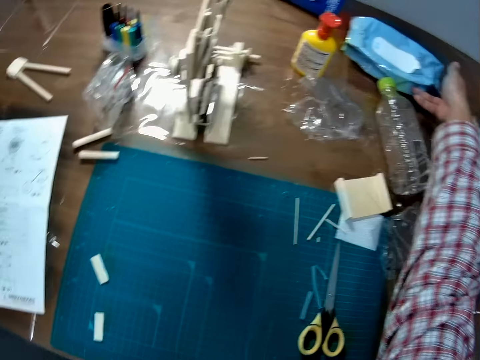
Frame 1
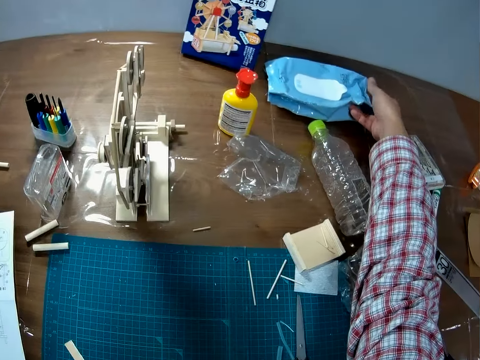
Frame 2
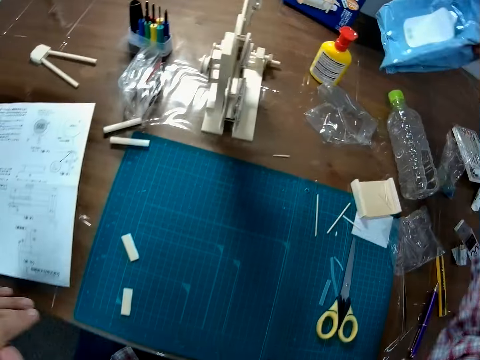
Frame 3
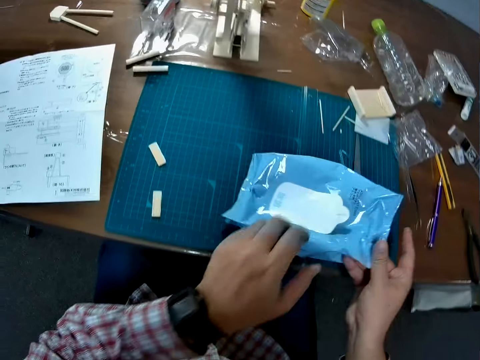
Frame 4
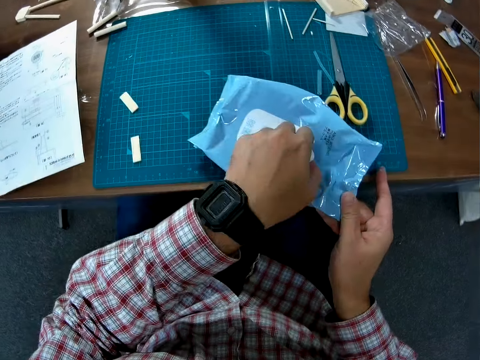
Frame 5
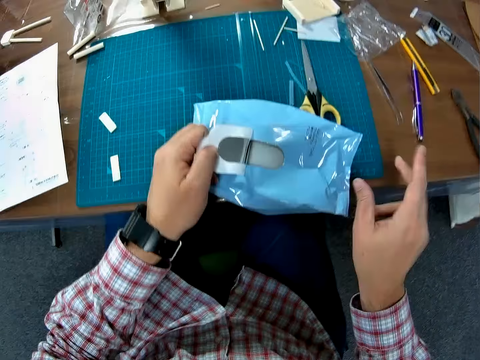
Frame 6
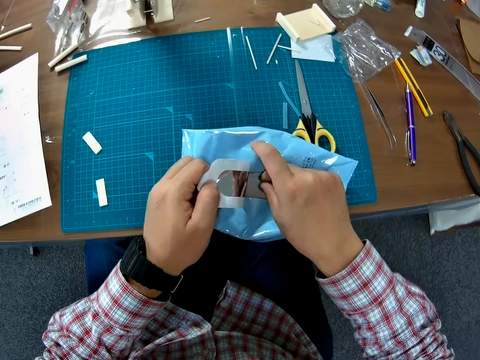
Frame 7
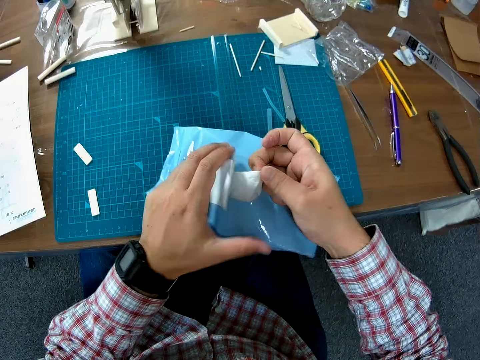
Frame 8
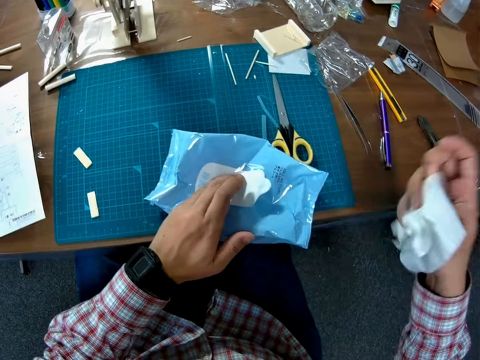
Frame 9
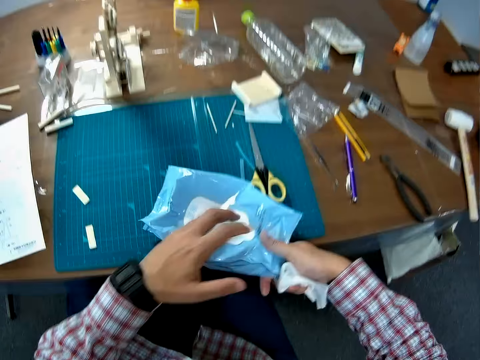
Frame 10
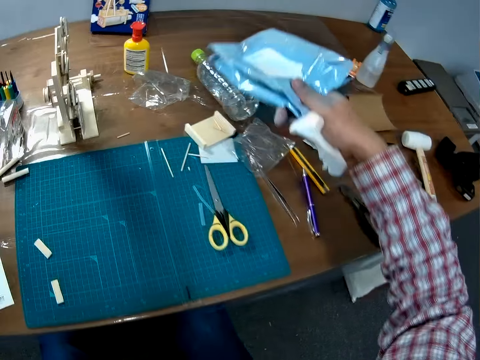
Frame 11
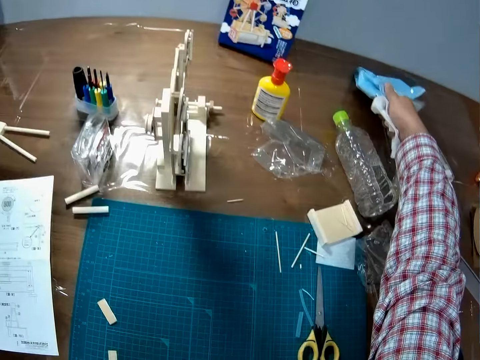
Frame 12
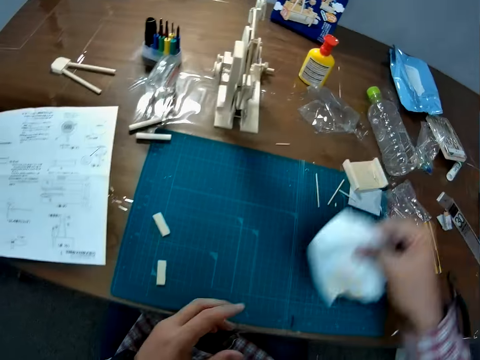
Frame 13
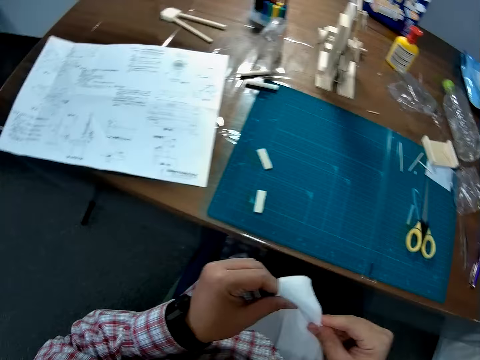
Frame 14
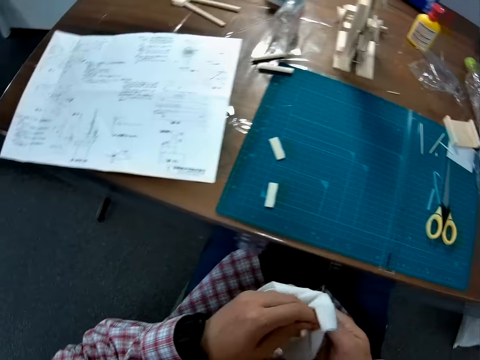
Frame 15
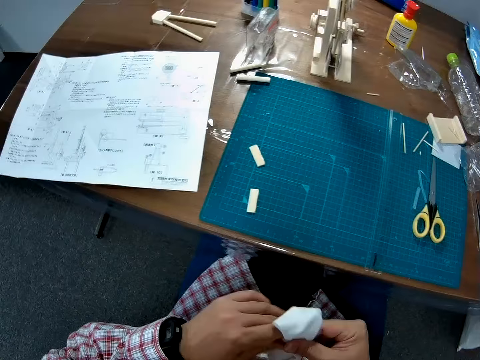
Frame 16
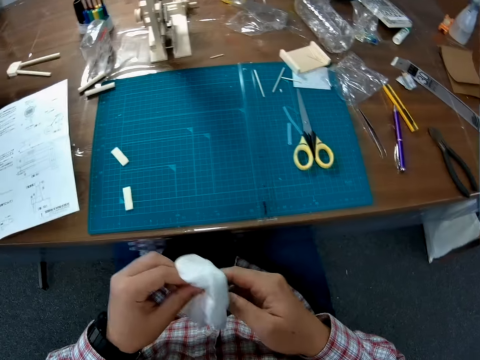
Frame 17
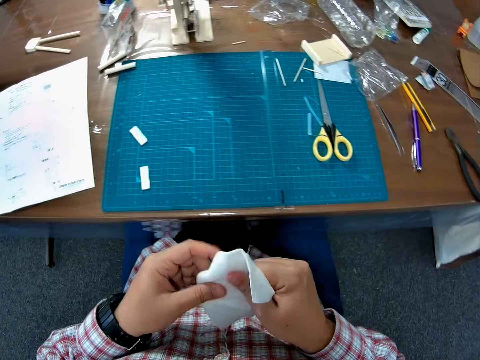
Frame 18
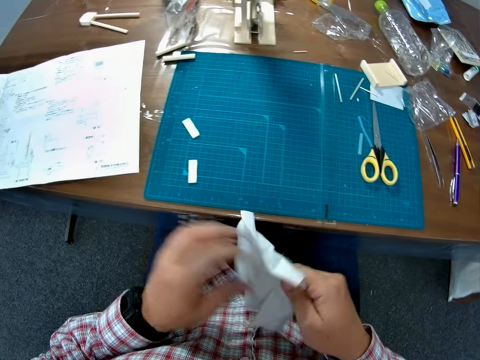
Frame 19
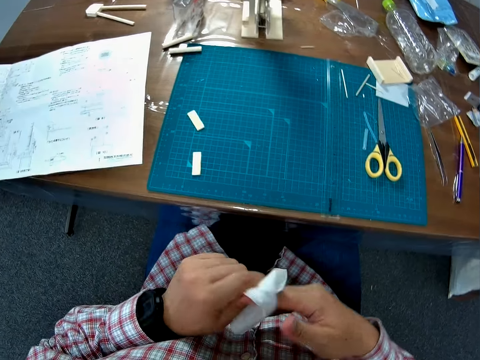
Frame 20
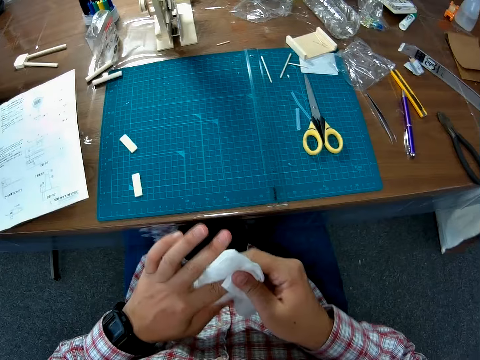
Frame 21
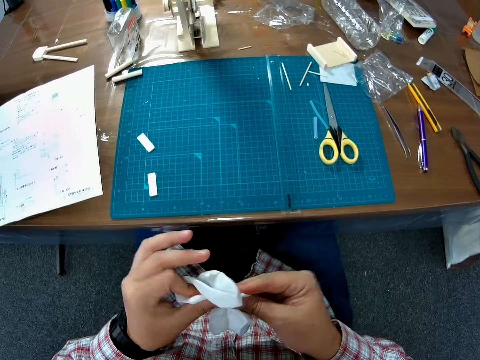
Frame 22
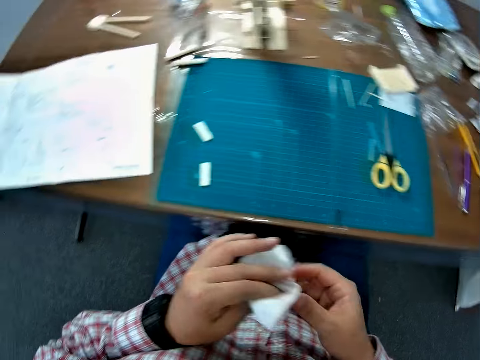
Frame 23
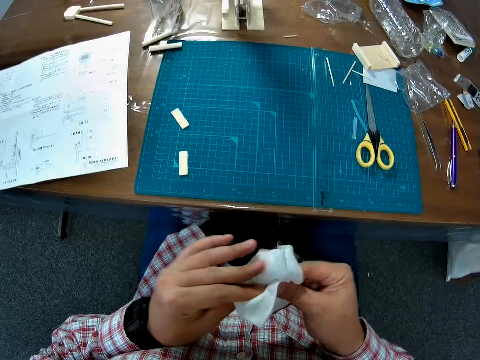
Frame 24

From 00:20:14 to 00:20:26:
The camera wearer drops the wipes. He opens the pack of wipes with his left hand. He removes a wipe from the pack of wipes with his right hand. He closes the pack of wipes with his left hand. He picks the pack of wipes with his right hand. He puts the pack of wipes on the table. He cleans his hands with the wipe.

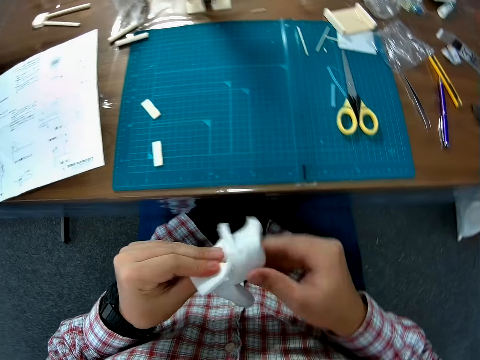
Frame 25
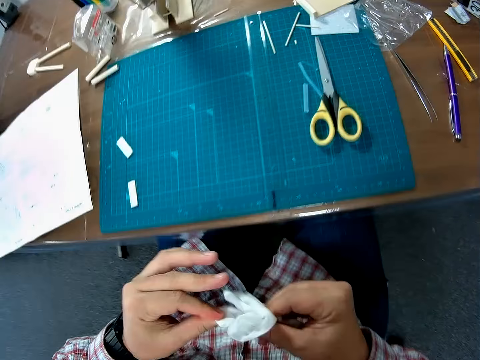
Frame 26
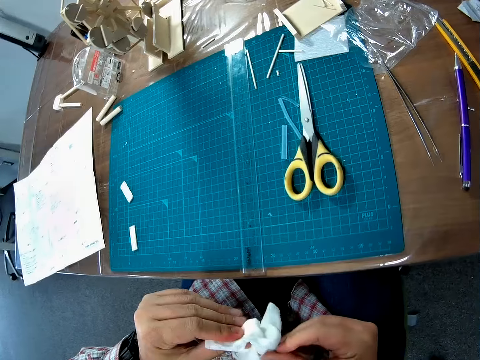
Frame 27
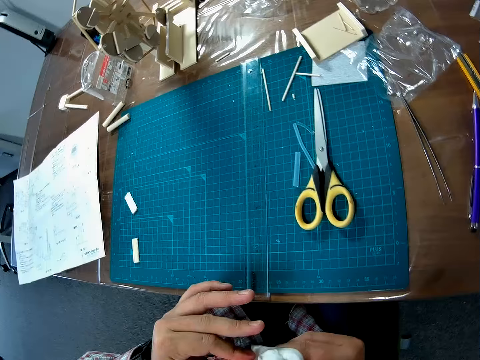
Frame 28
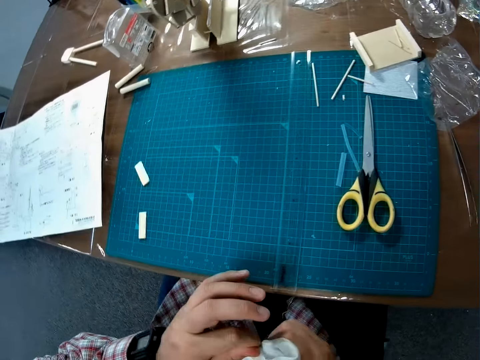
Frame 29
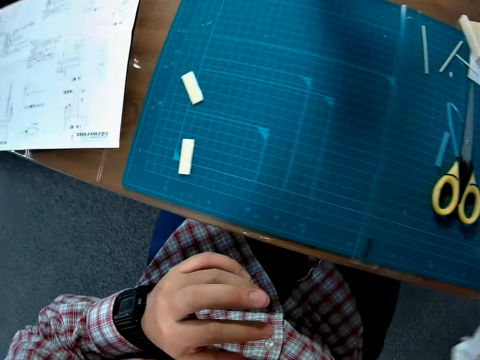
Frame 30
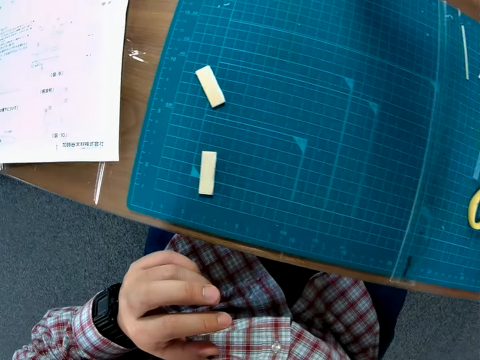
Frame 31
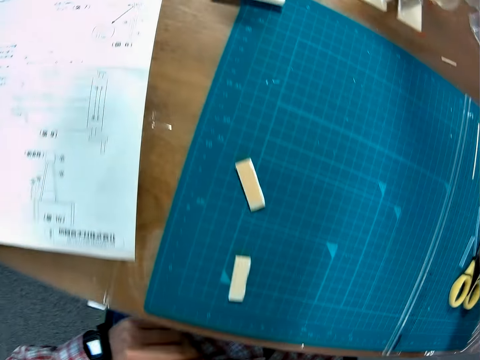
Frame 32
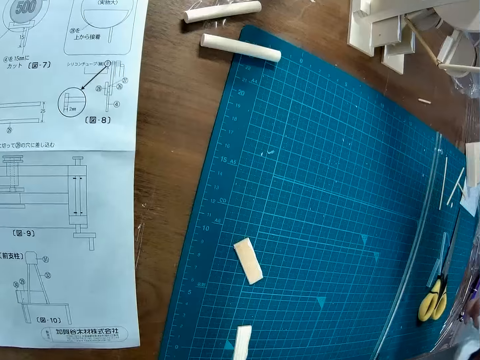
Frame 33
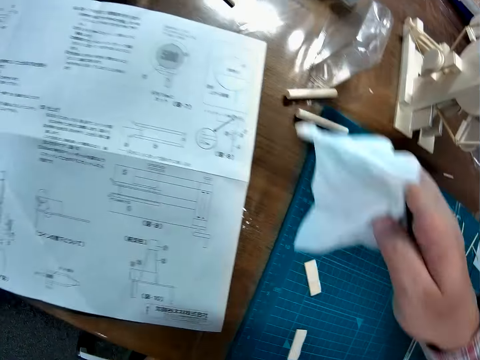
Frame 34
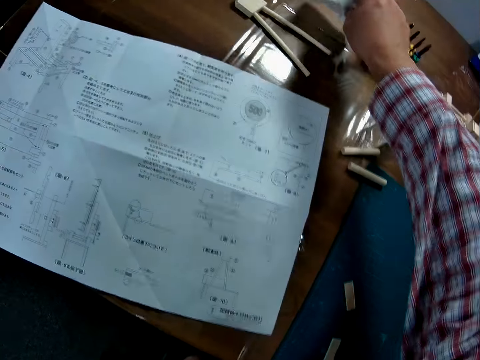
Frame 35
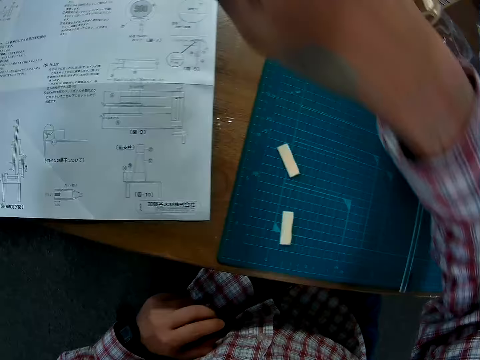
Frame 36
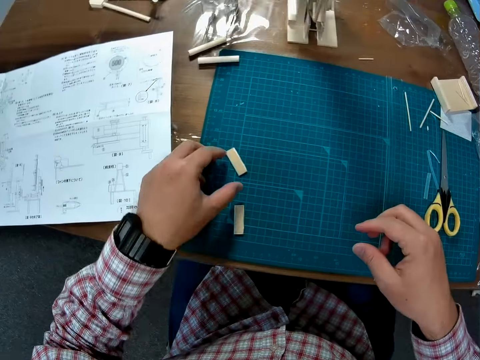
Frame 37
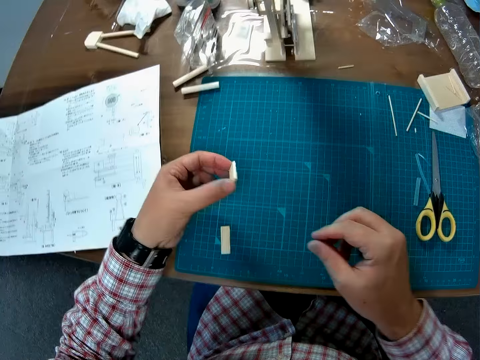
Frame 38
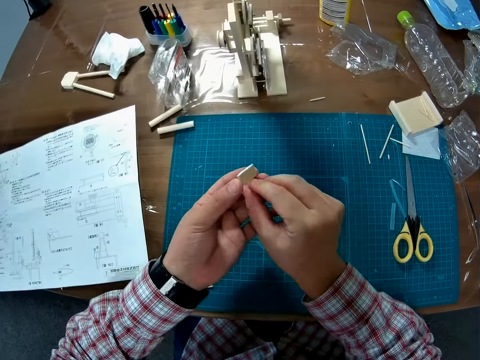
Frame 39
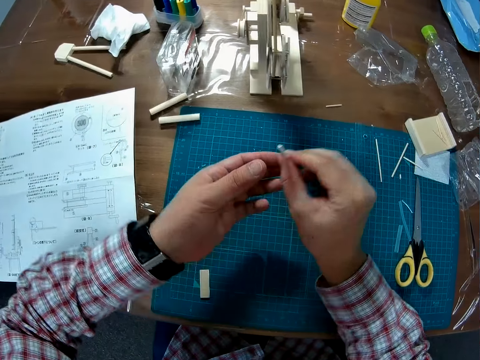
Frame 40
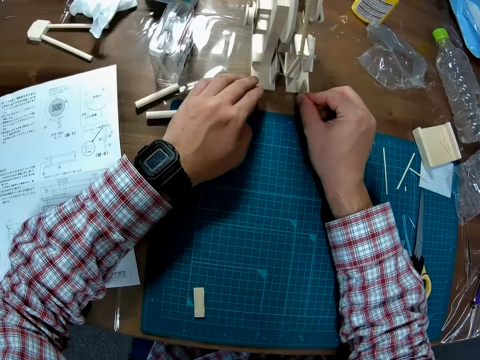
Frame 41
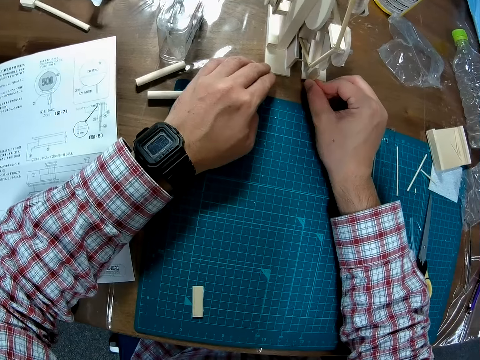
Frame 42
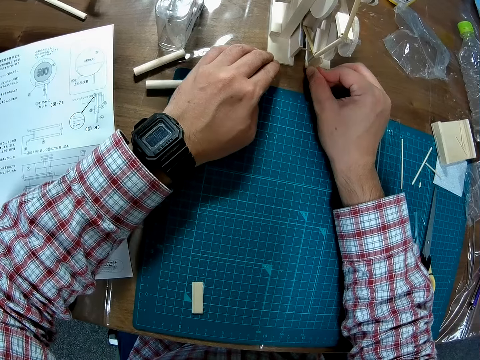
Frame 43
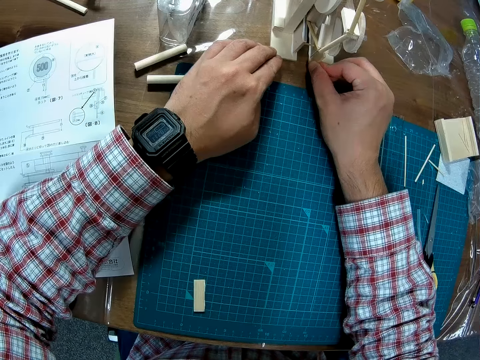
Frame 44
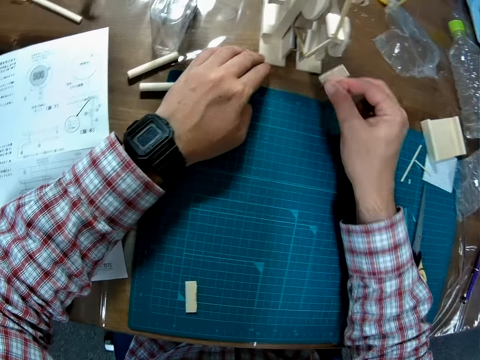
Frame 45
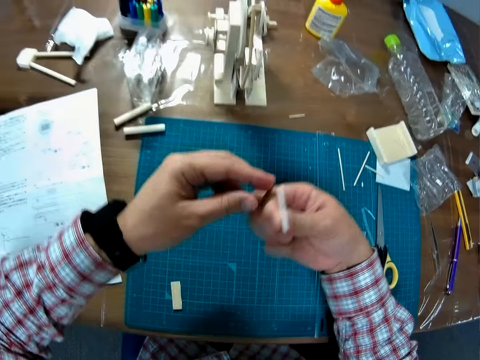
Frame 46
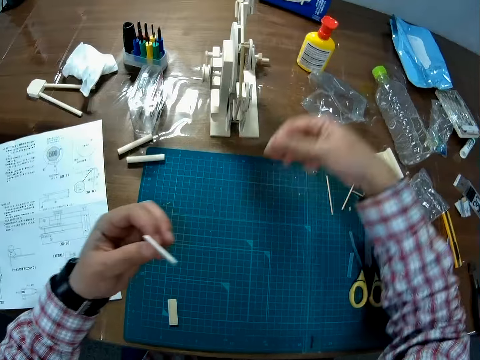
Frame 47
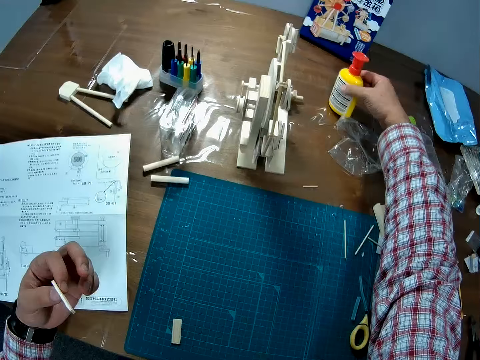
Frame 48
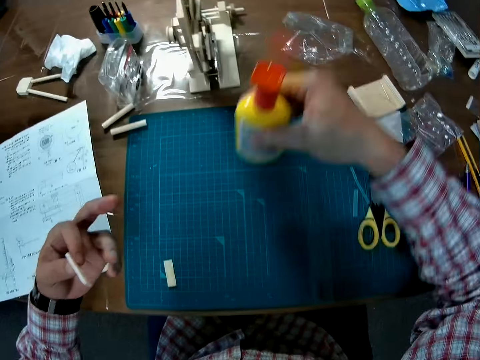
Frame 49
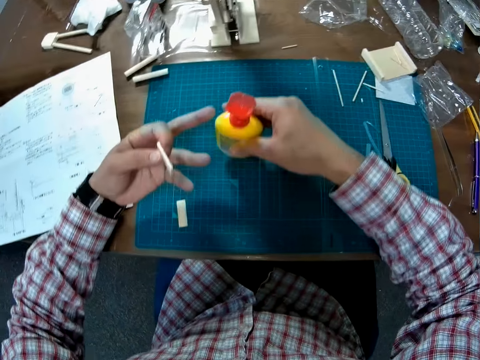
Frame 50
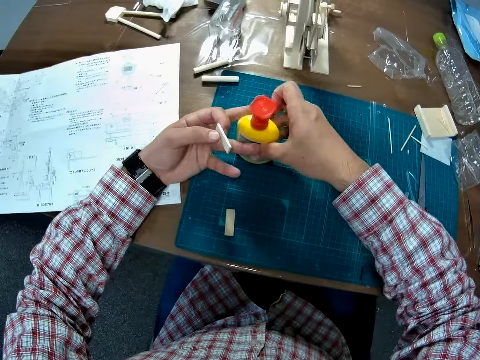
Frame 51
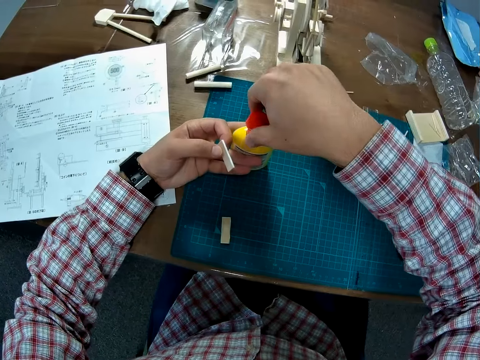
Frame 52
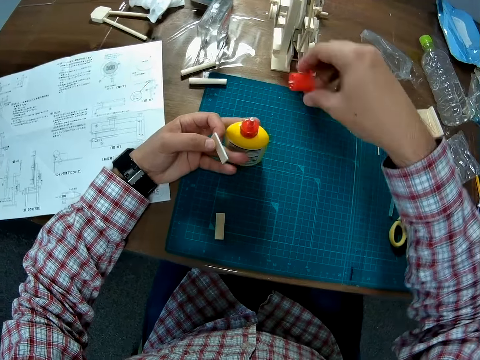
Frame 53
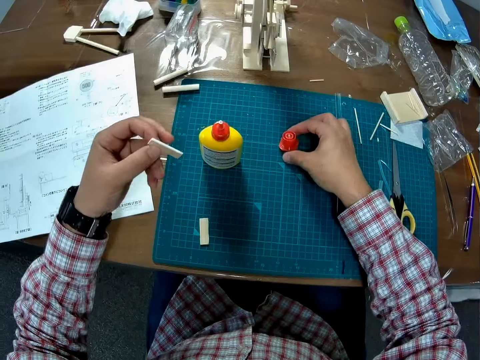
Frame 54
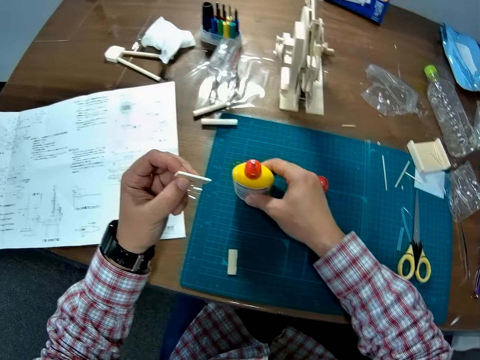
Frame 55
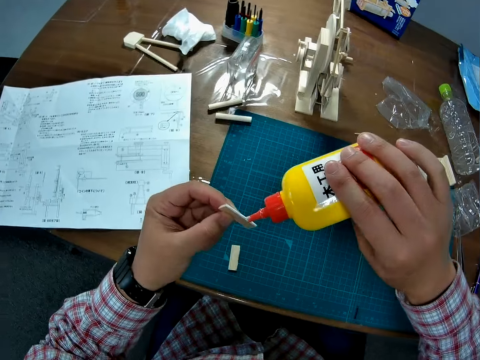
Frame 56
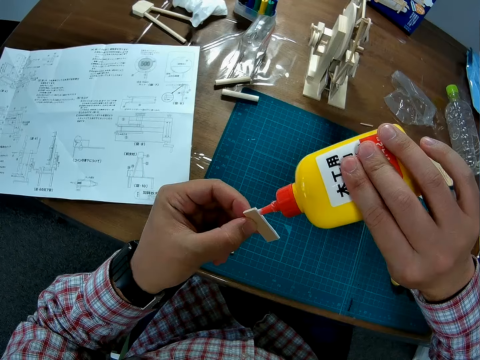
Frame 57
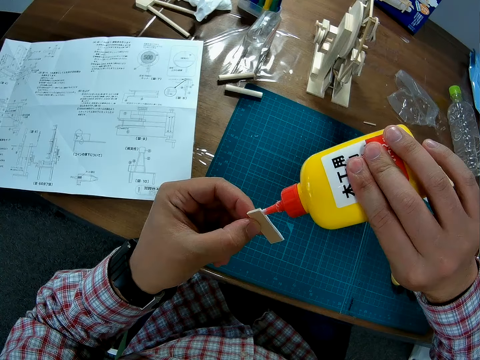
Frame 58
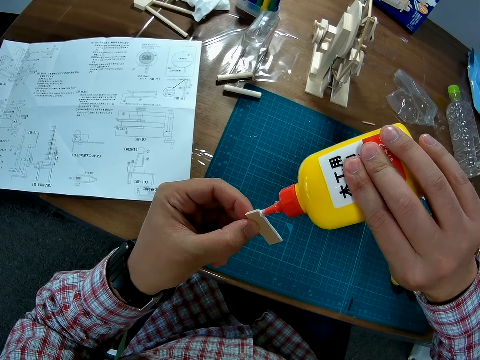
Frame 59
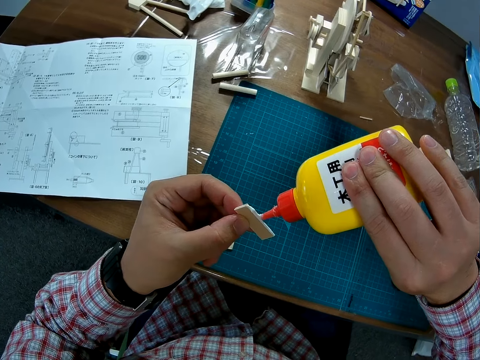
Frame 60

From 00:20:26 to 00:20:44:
The camera wearer puts the wipe on the table with his right hand. He picks up a piece of wood with his left hand. He passes the piece of wood to his right hand. He puts the piece of wood on the wooden mechanical model. He passes the piece of wood to his left hand. He picks up the glue container on the table with his right hand. He passes the glue container to his left hand. He opens the cover of the glue container with his right hand. He puts the glue container's cover on the table. He picks up the glue container on the table with his right hand. He puts glue on the piece of wood.
